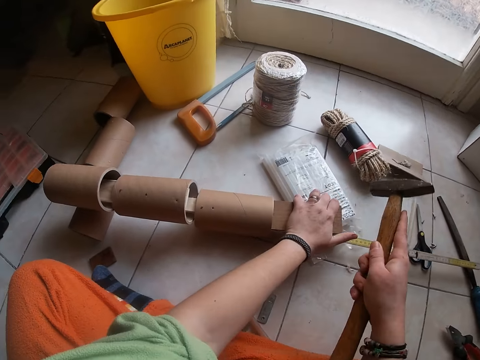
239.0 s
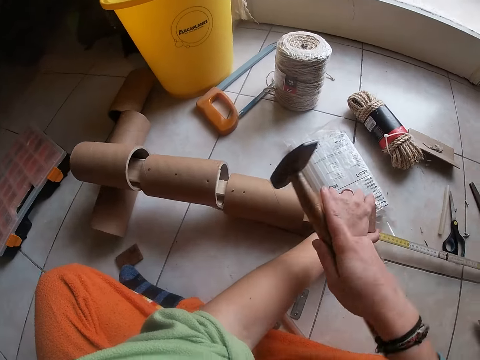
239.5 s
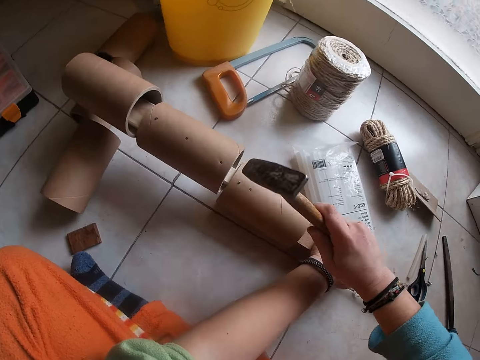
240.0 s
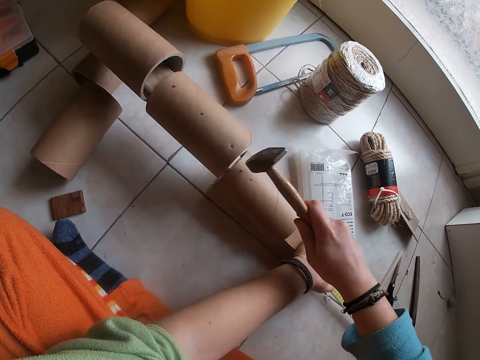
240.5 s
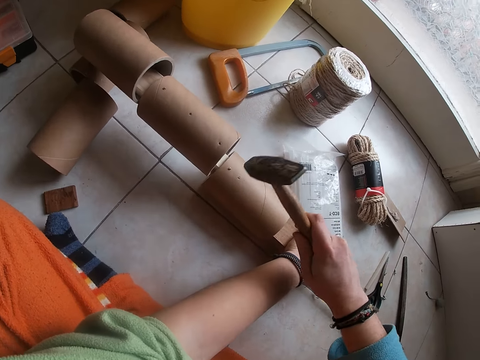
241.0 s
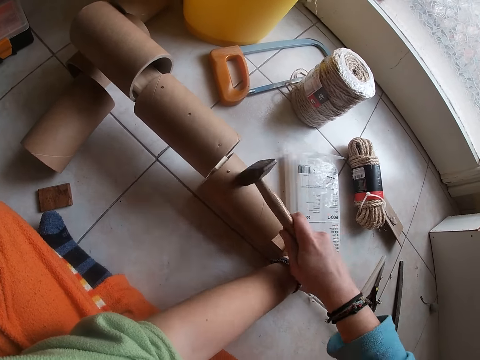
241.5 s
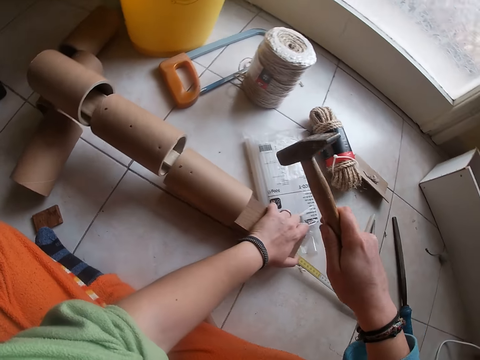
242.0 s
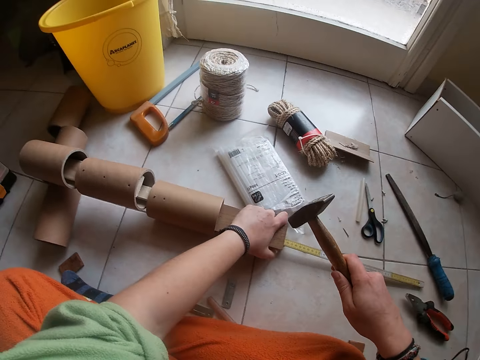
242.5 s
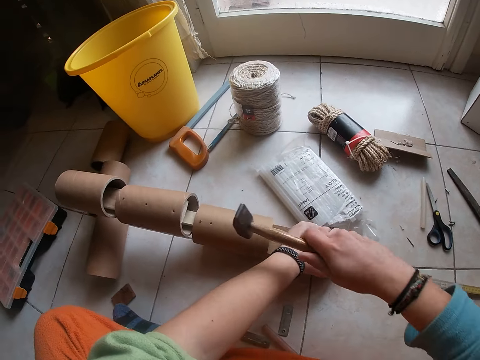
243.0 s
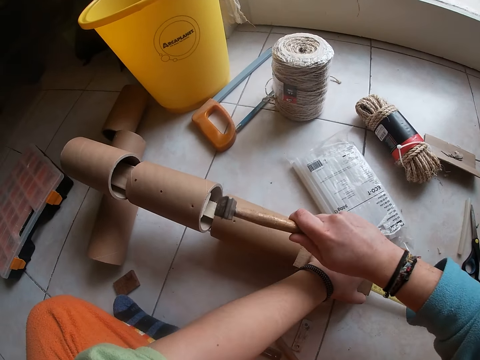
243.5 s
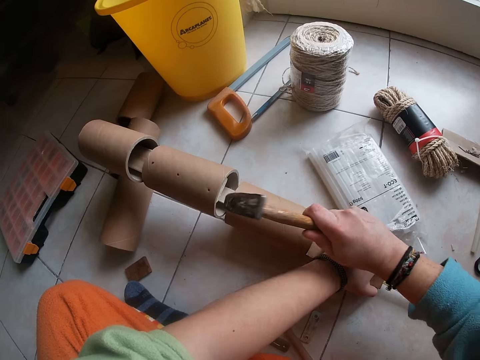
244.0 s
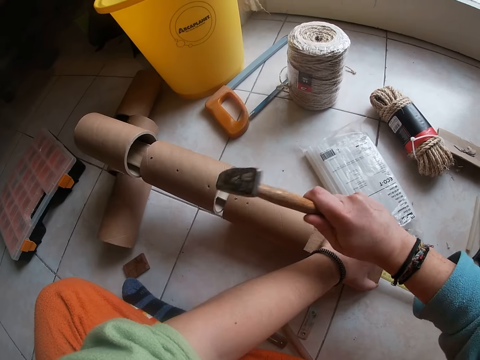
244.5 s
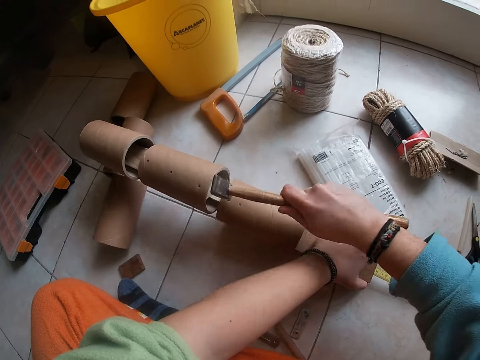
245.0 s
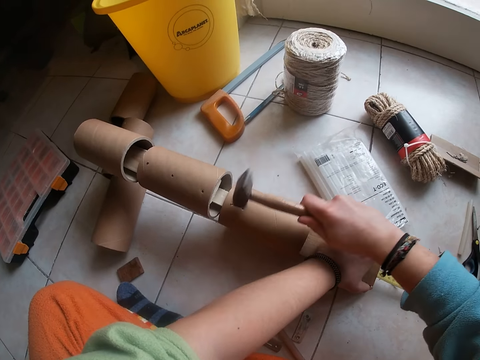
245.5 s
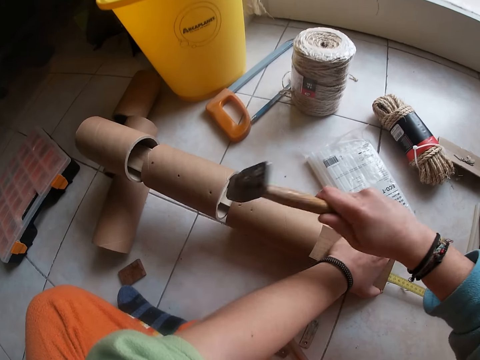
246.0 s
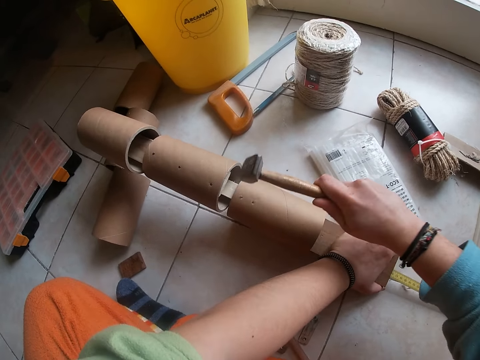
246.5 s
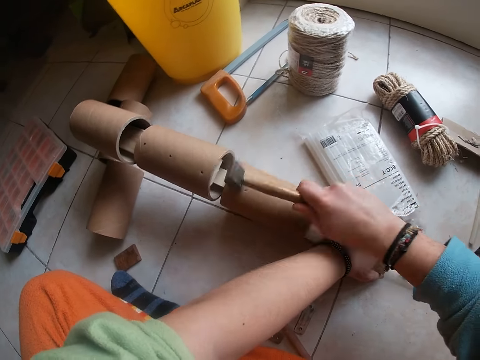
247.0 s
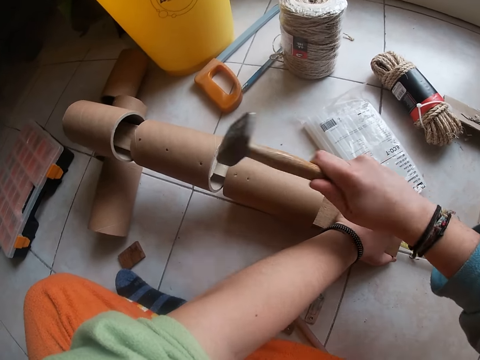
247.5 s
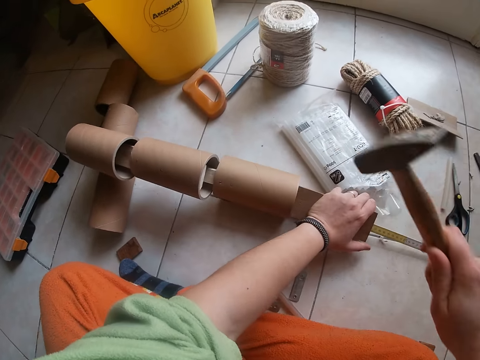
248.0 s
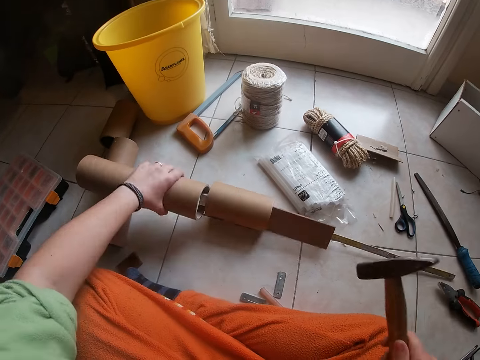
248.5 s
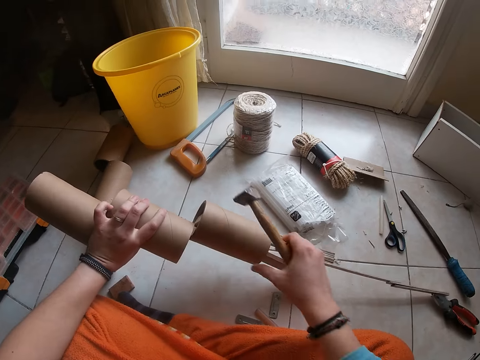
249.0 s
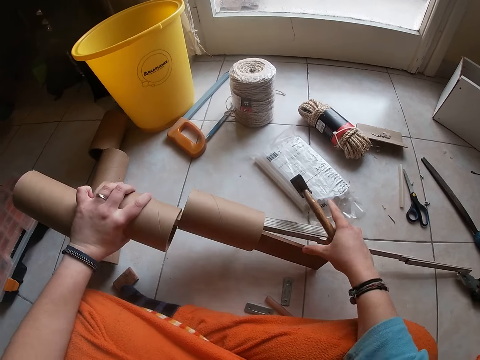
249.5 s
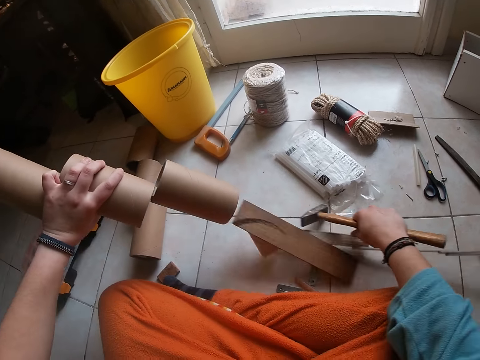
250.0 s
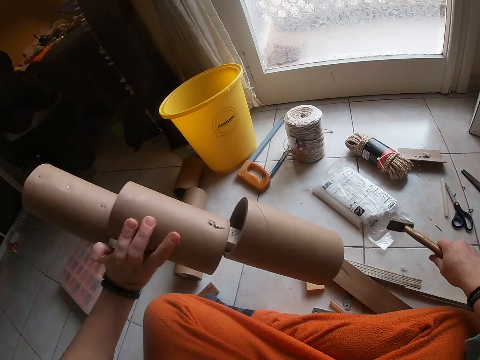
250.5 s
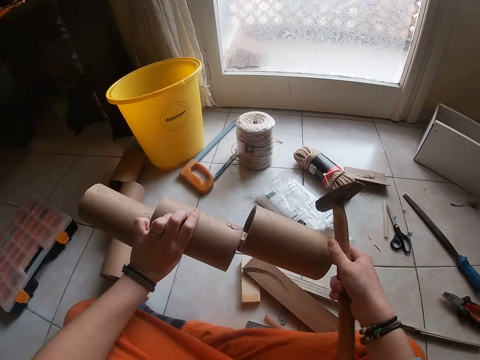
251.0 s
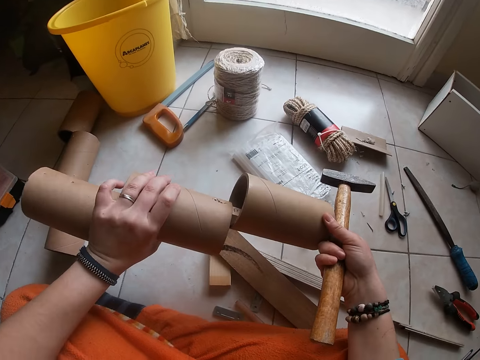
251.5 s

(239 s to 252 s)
The camera wearer holds the cardboard tubes with his left hand. He holds a piece of wood. He hits the hammer in his right hand on the nails on the cardboard tubes in his left hand. He checks something. He hammers a nail in something. He picks the cardboard tubes from the floor with his left hand. He checks something. He drops the measuring tape and the piece of wood. He removes the wood from the cardboard tubes with his right hand. He removes the ruler from the cardboard tubes with his right hand. He checks something. He adjusts the cardboard tubes with both hands.

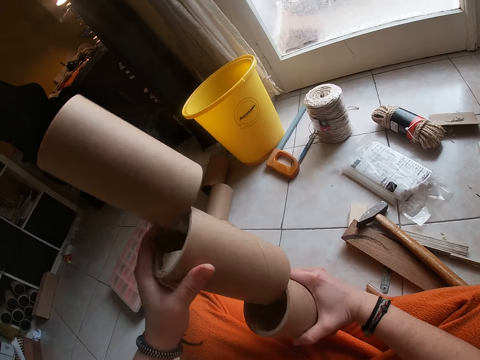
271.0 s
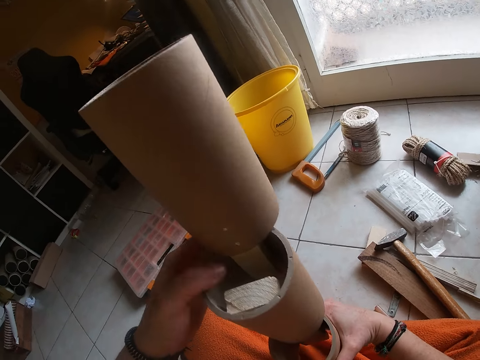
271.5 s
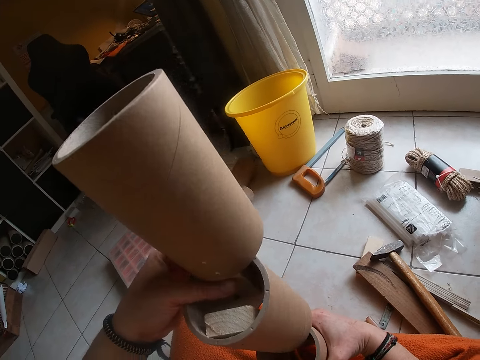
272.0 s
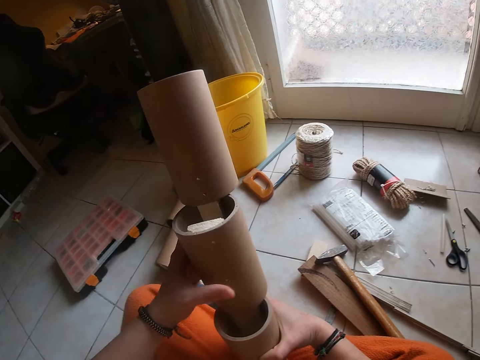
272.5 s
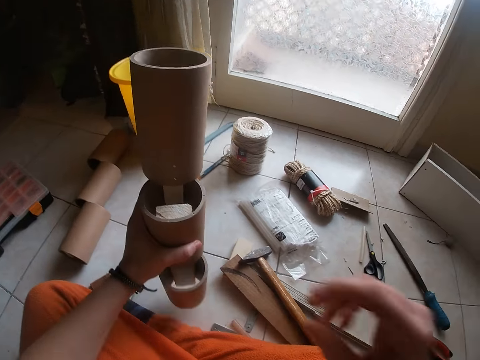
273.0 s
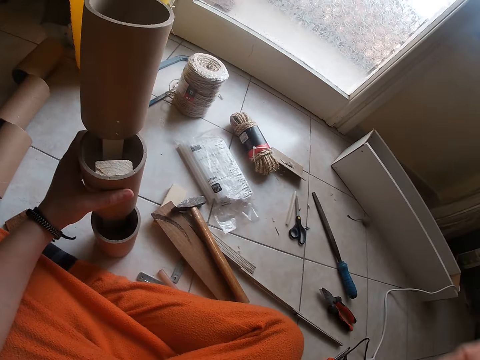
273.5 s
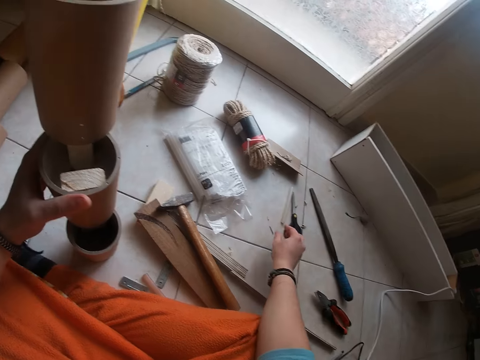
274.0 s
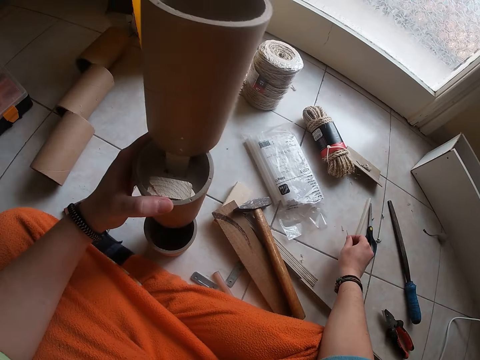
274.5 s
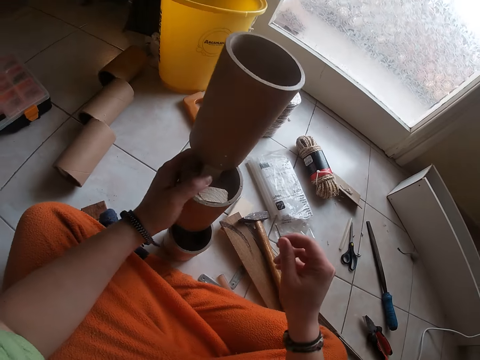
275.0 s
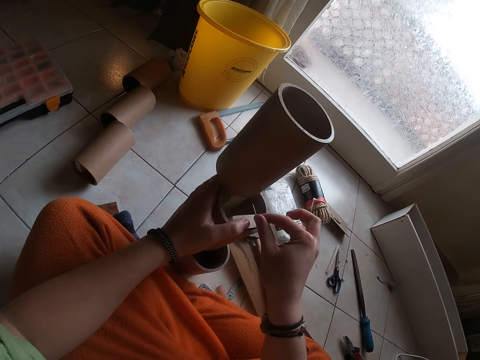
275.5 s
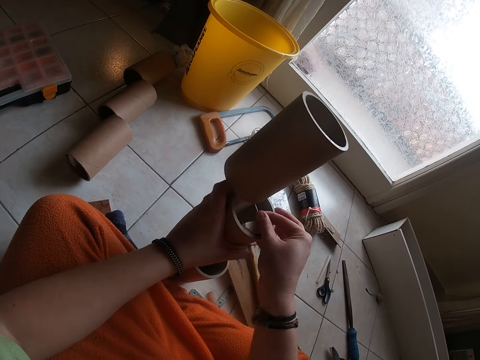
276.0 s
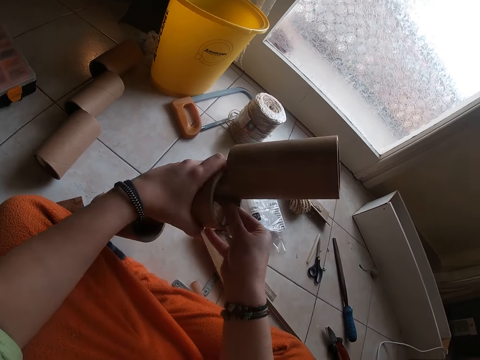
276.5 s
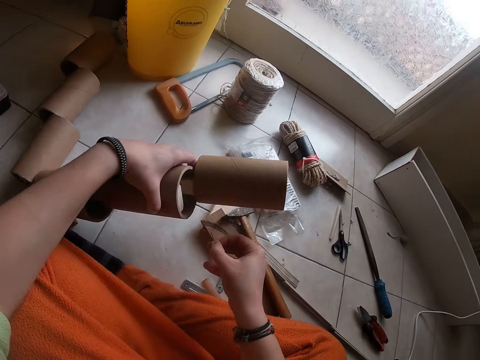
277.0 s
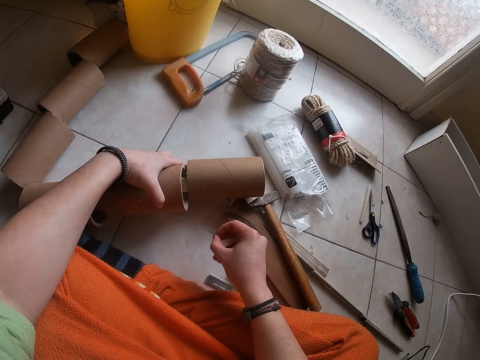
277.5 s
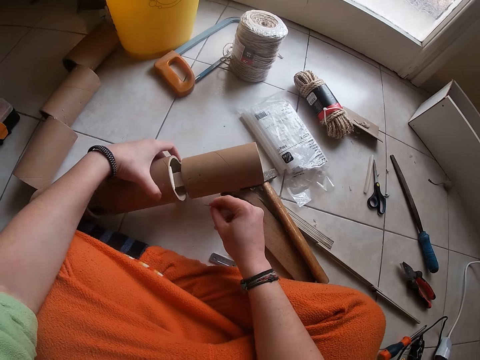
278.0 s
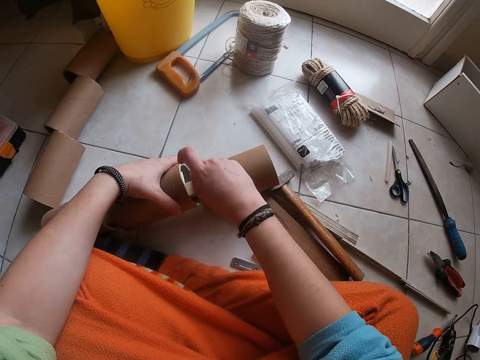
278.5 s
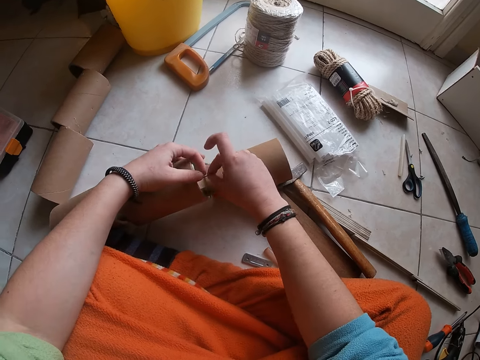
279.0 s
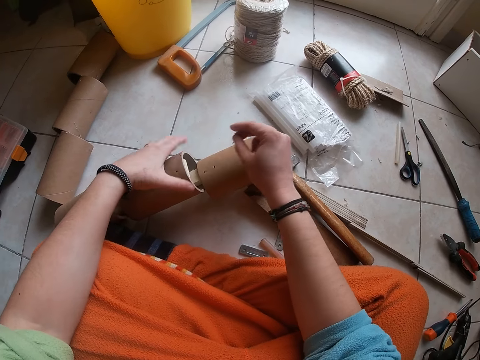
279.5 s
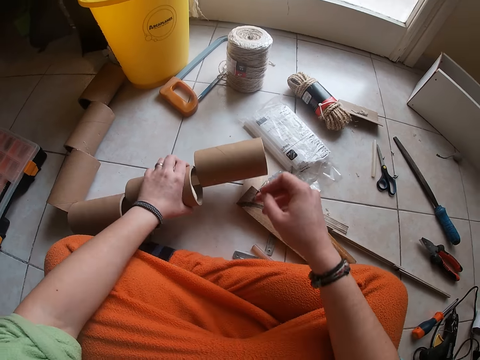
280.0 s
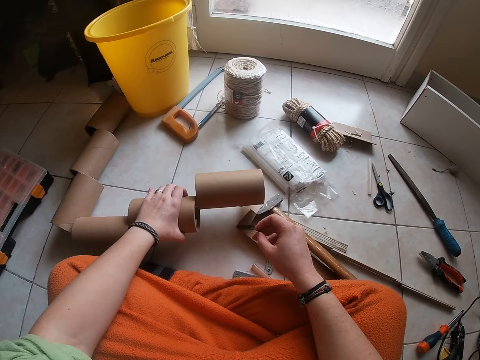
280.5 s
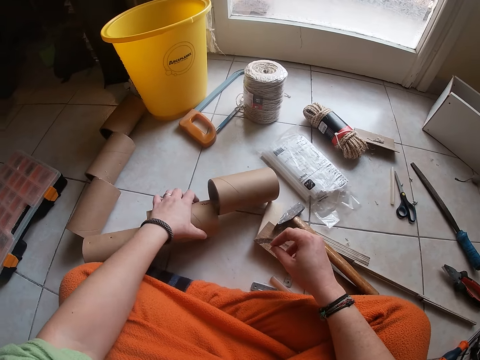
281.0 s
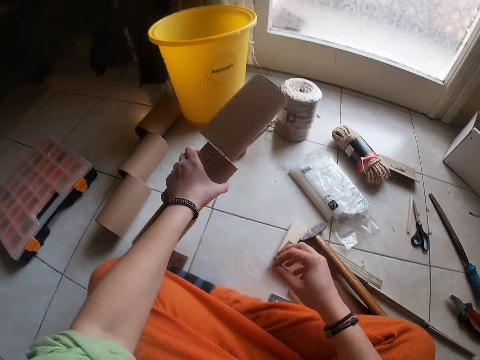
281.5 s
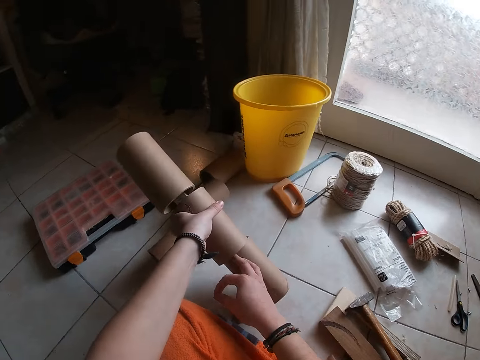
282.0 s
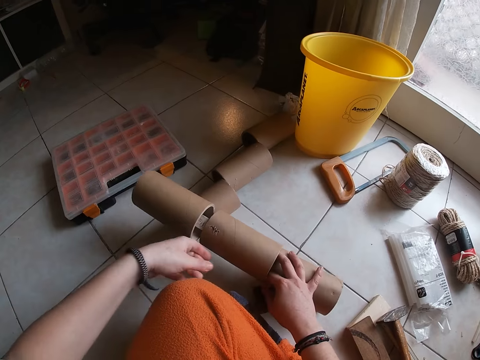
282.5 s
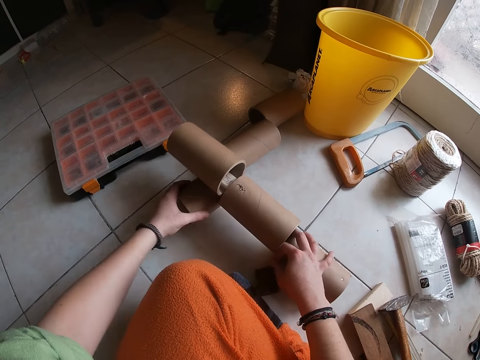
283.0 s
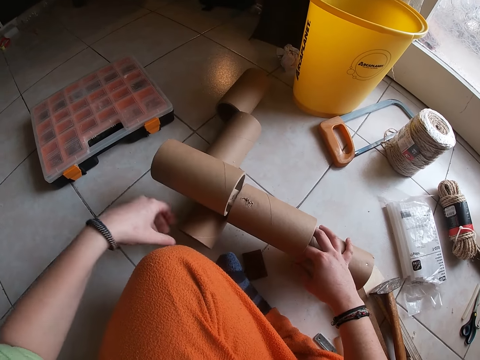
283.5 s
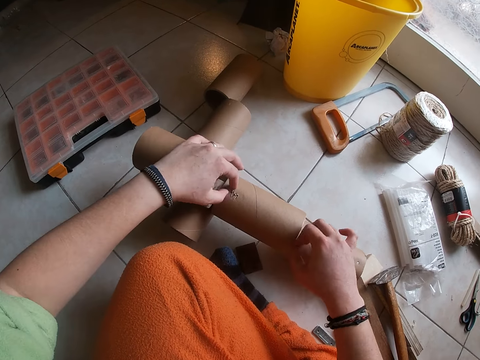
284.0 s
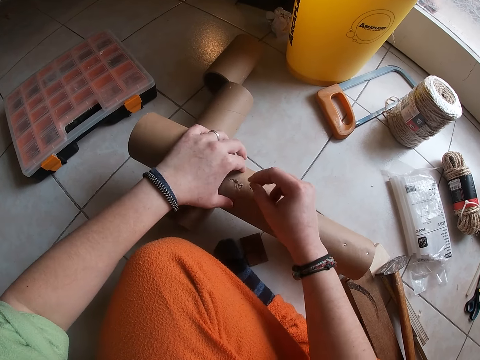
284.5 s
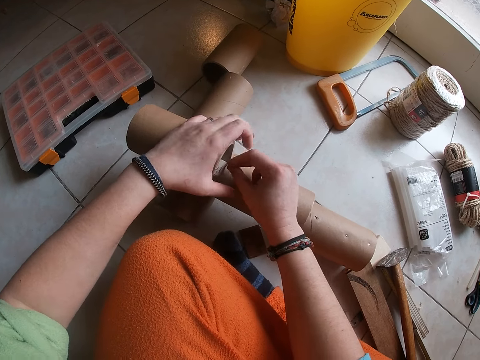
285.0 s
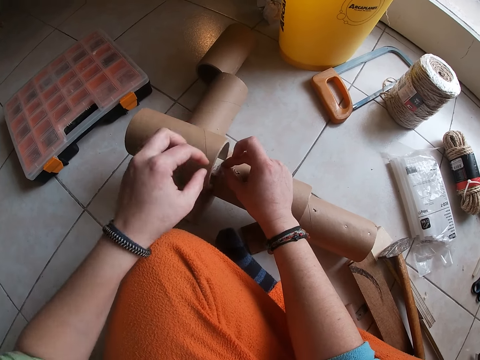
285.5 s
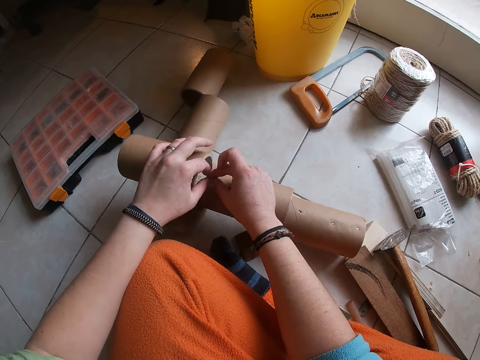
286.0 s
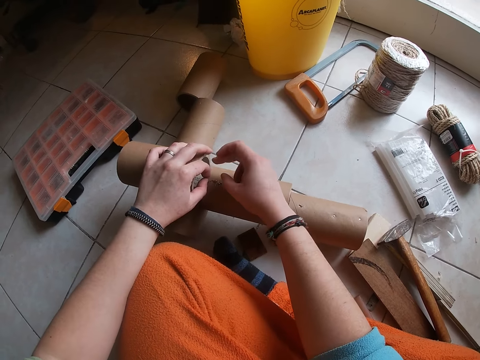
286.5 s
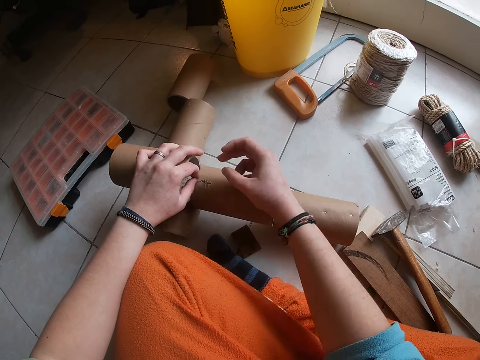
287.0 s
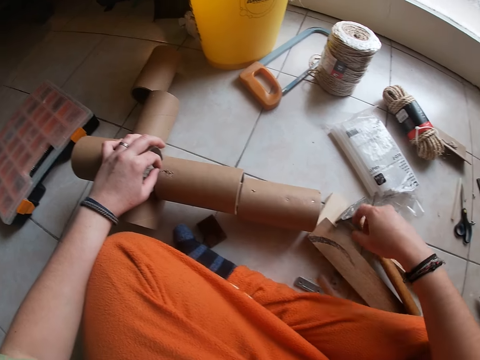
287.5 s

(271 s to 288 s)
The camera wearer drops the cardboard tubes on the floor with his left hand. He touches something. He picks a nail on the floor with his right hand. He sets the nail on the cardboard tubes with his right hand. He lays the cardboard tubes on the floor with his left hand. He sets the nail on the cardboard tubes with his right hand. He holds the nail with both hands. He exchanges the nail on his hands. He holds the cardboard tubes with his left hand. He moves something. He picks the cardboard tubes on the floor with his left hand. He braces the cardboard tubes with his right hand on the cardboard tube on the floor. He moves the cardboard tubes on the floor with his left hand. He sets the nail on the cardboard tubes with his right hand. He puts the nail on the wood with his right hand.
